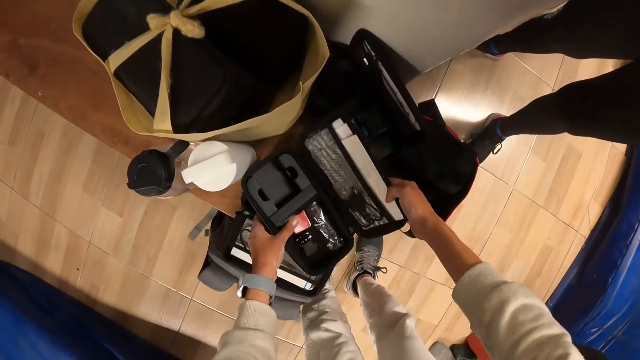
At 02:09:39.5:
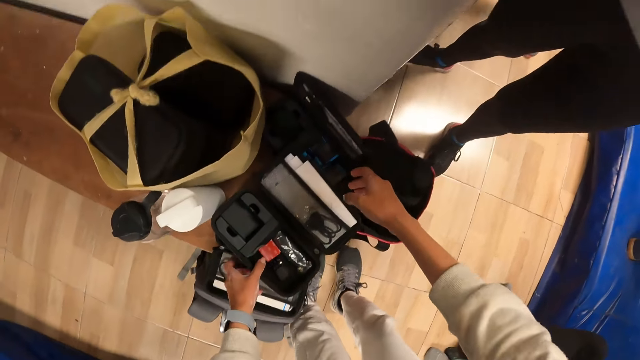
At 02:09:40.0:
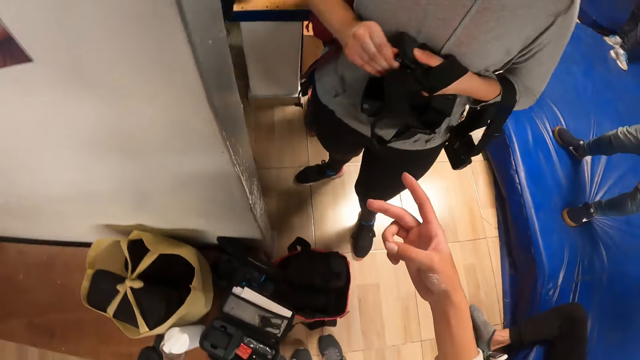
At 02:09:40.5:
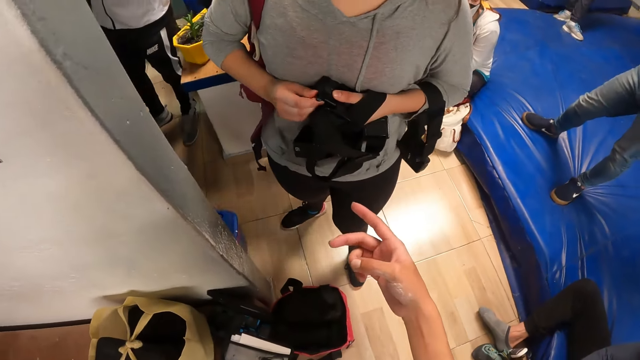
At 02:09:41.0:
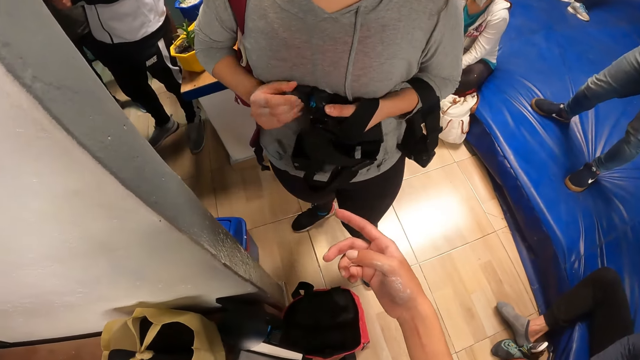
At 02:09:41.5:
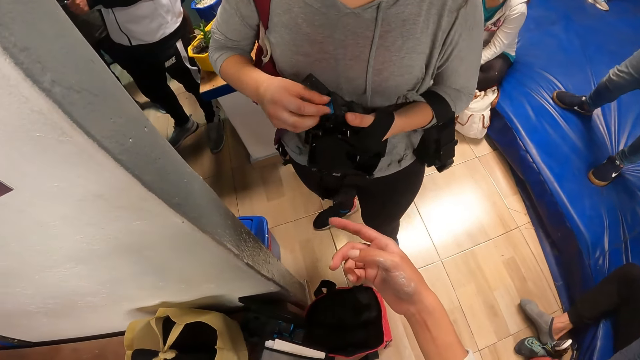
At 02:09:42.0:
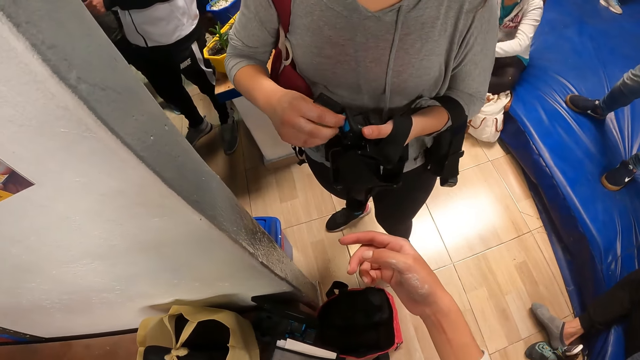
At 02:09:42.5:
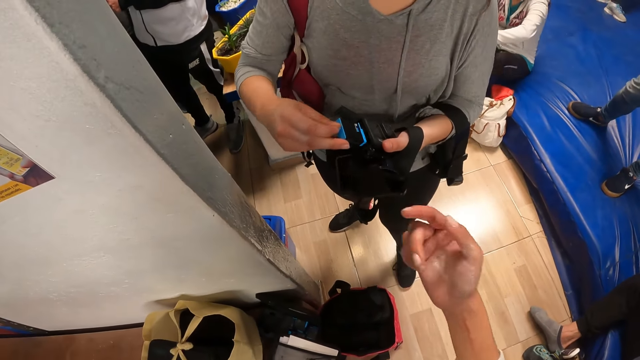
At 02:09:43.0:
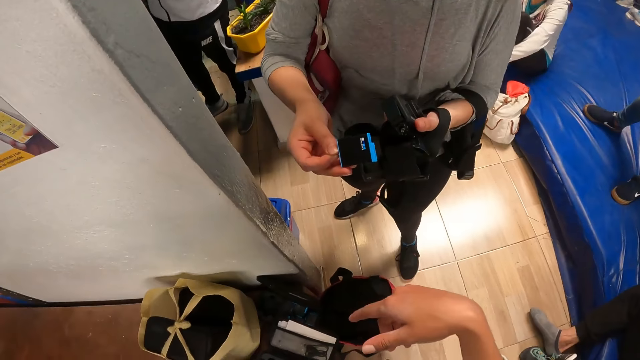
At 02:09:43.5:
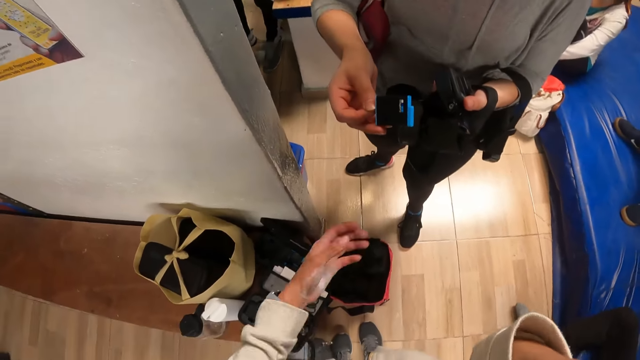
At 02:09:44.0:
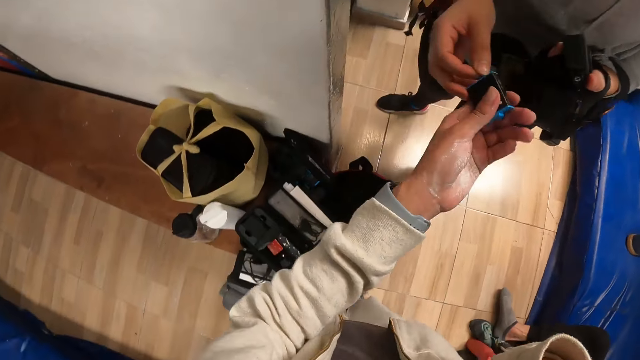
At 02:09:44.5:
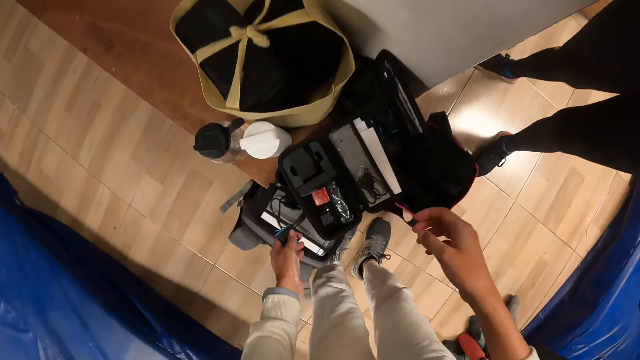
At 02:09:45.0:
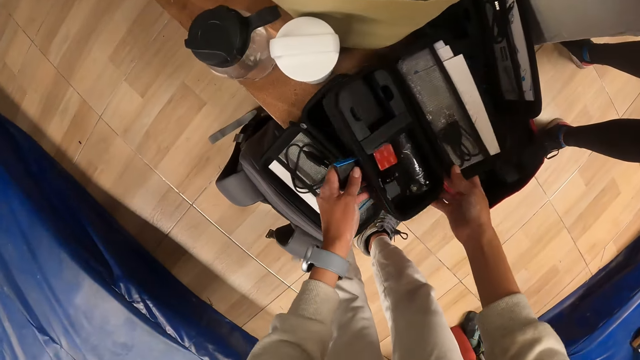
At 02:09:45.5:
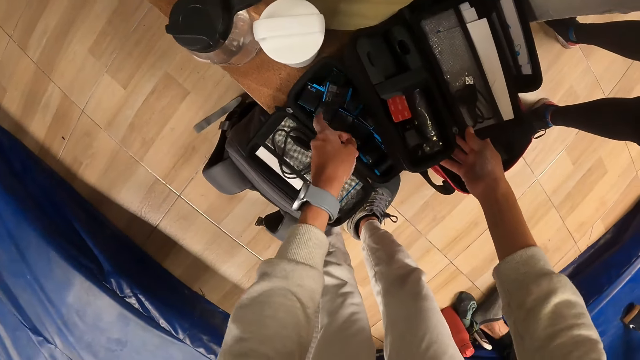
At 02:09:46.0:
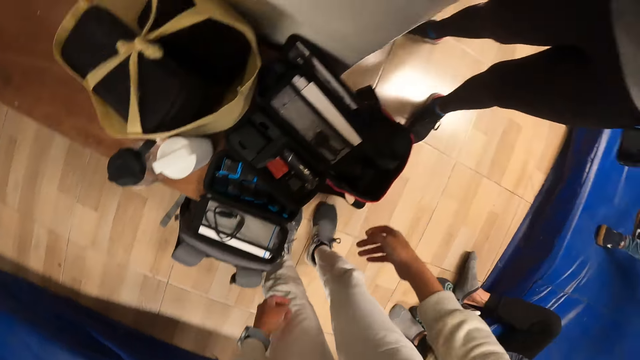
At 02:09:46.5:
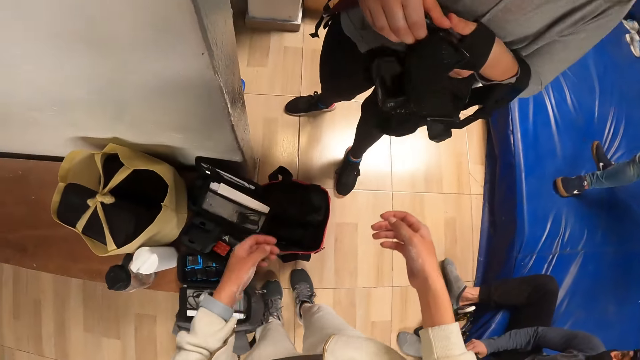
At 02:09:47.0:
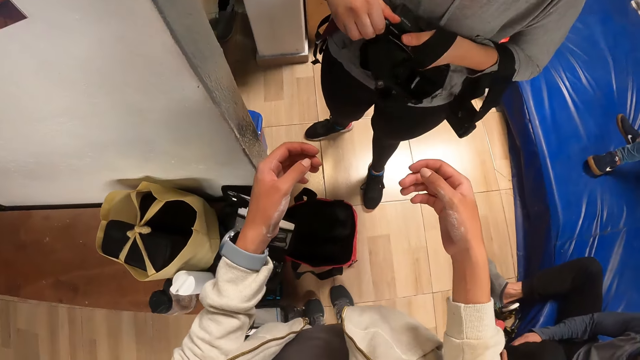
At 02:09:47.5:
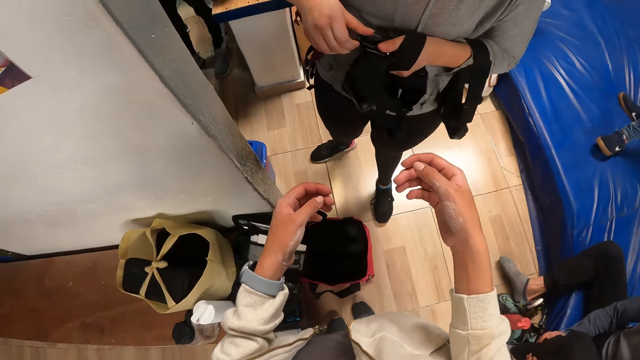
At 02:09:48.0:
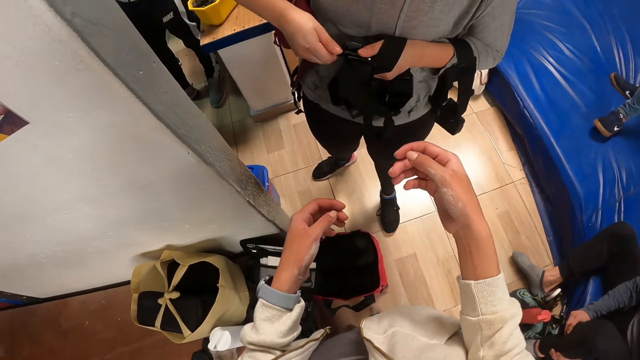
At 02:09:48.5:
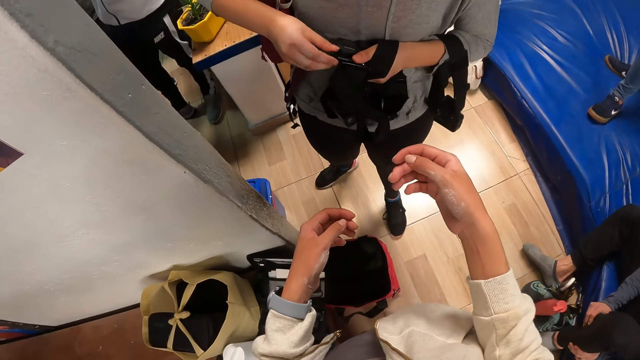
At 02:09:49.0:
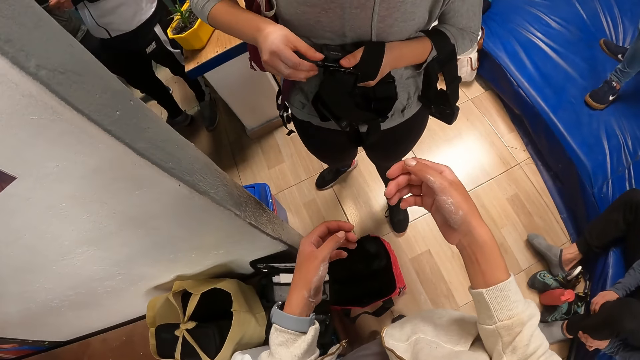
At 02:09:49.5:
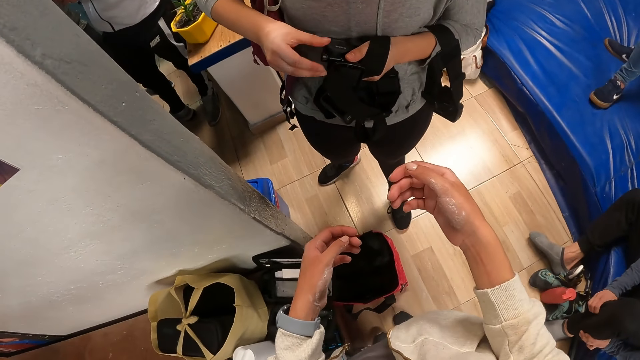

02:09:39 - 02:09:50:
The camera wearer drops the tech case on tech cases on the bench with both hands. He dialogues with a woman. The woman removes a battery from the head camera in her right hand with her left hand. The camera wearer collects the battery from the woman's right hand with his left hand. The woman hands the camera battery to the camera wearer. The camera wearer shifts the tech case on the bench with both hands. He drops the battery in his left hand into the tech case on the bench. The woman unfixes the head camera in her hands. The woman opens the camera.

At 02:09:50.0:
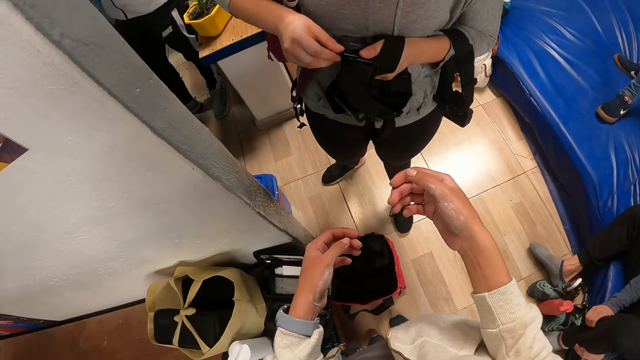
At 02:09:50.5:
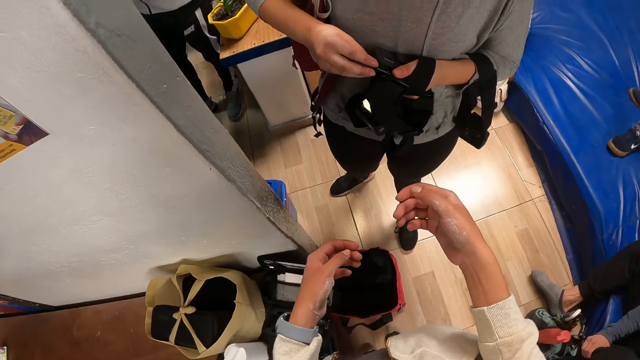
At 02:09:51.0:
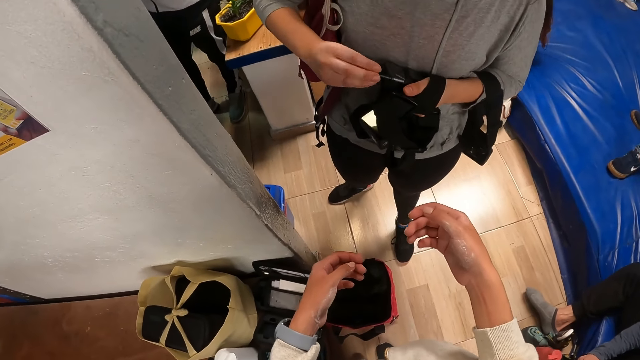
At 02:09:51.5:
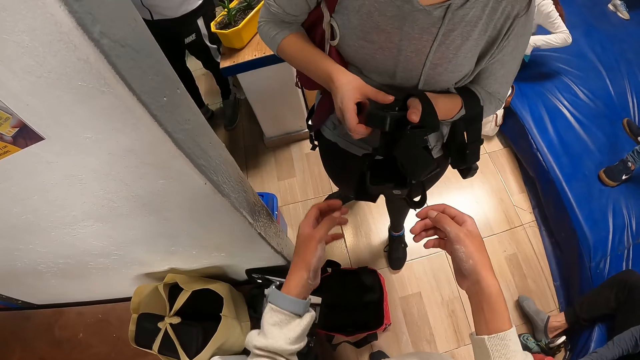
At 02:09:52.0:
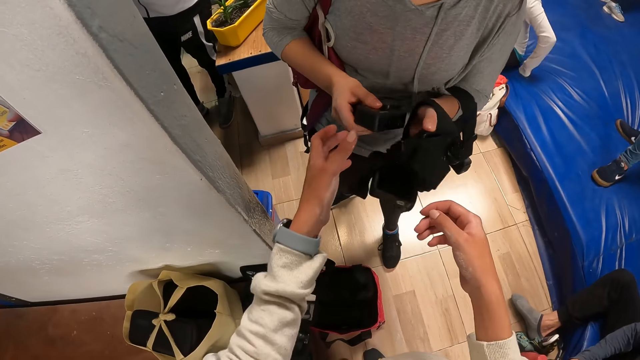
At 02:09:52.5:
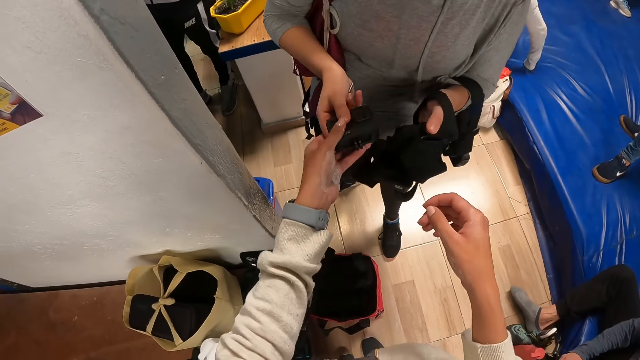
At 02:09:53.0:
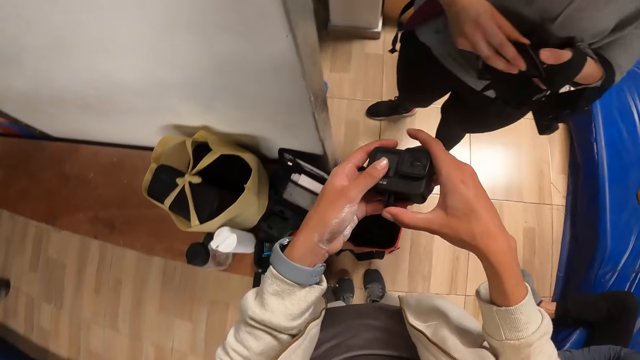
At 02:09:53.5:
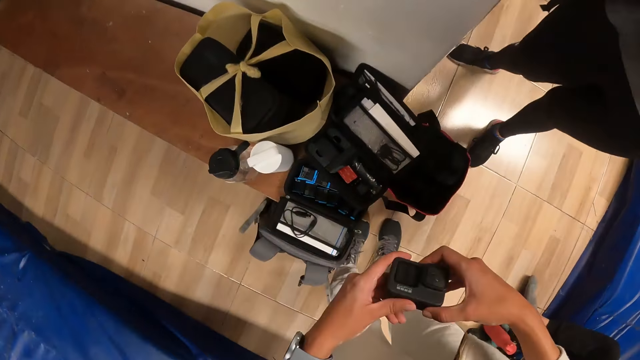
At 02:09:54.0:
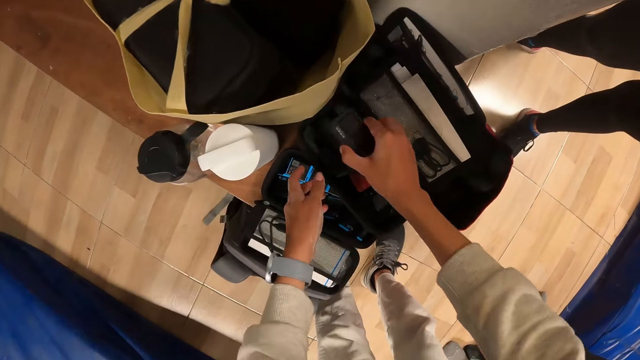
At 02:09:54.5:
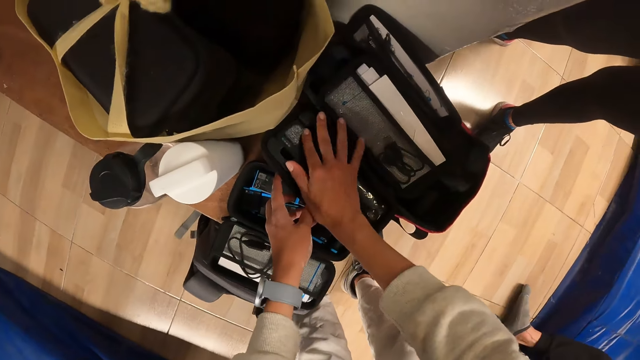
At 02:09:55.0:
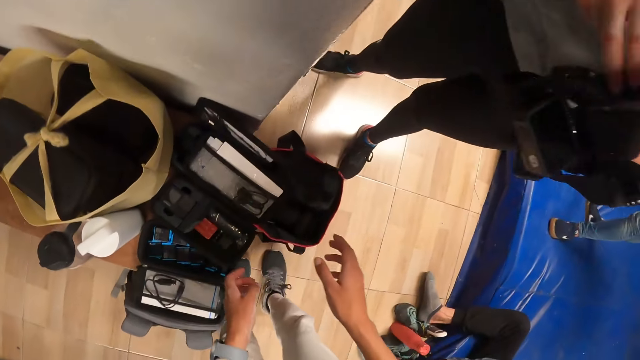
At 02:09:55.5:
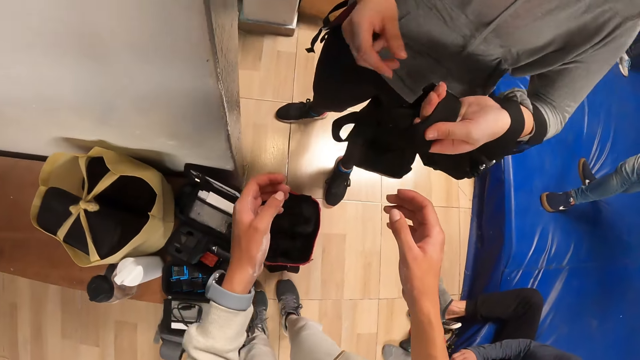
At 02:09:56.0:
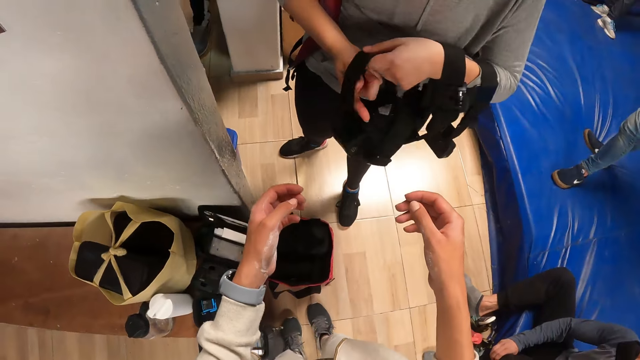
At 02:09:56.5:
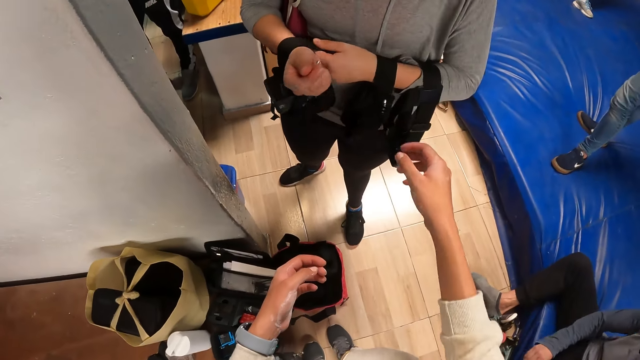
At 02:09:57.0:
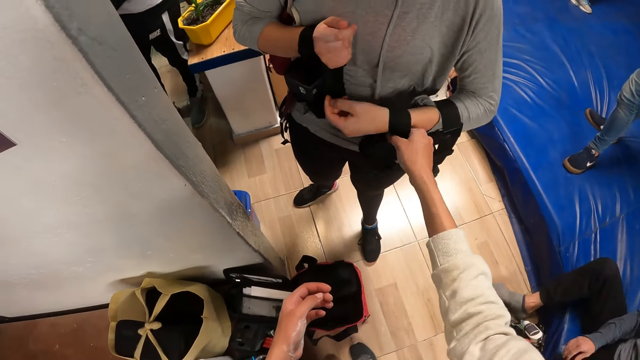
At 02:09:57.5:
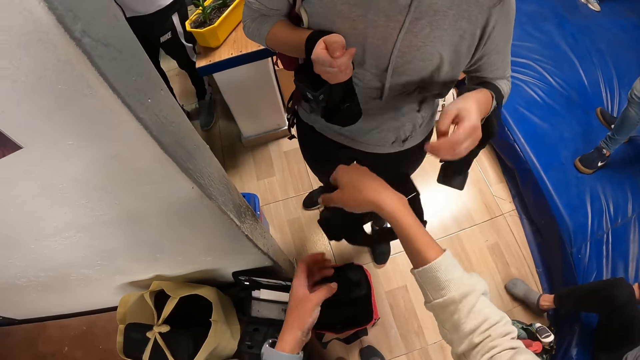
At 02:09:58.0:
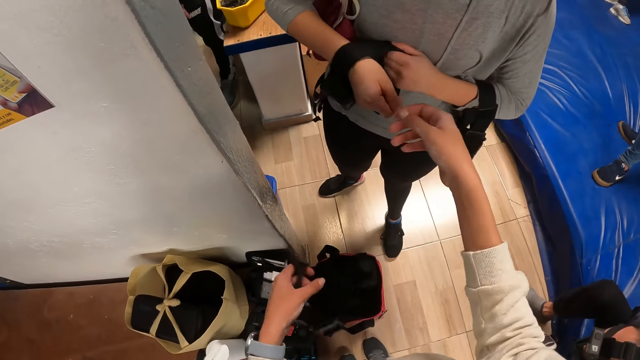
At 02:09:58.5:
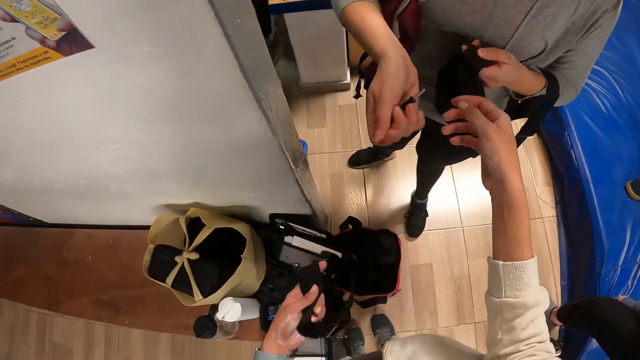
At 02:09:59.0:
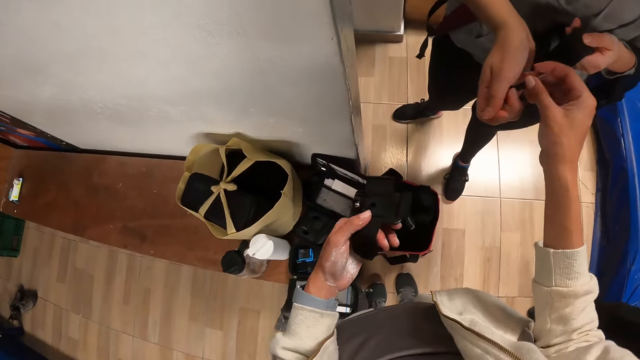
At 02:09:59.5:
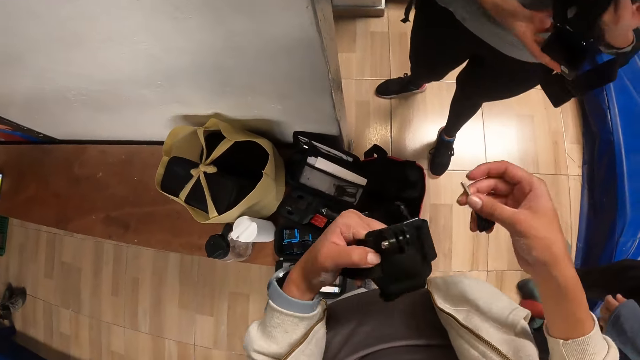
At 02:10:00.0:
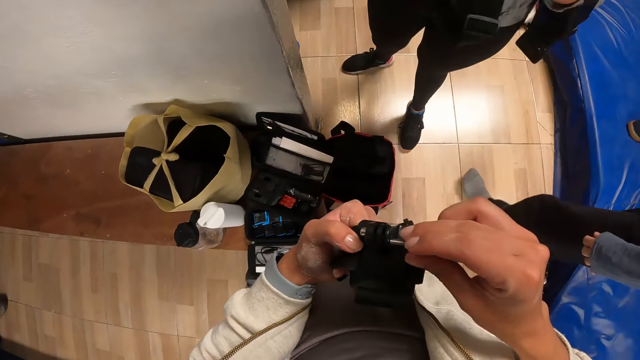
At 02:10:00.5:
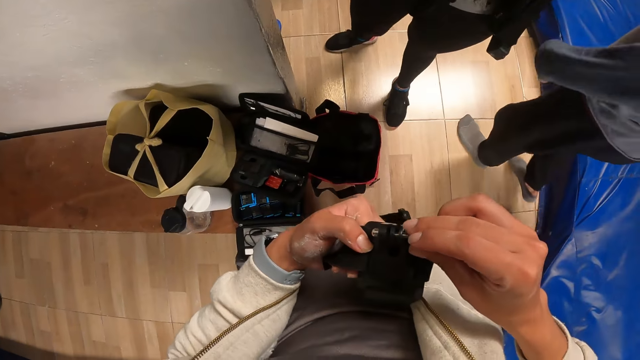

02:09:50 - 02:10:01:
The woman places her left hand on a crash pad. The camera wearer collects the camera from another woman's right hand with his left hand. The other woman hands the camera to the camera wearer. The camera wearer holds the camera with both hands. He drops the camera in the tech case with his right hand. The other woman passes a head camera from her left hand into her right hand. The camera wearer collects the head camera from the other woman's left hand with his right hand. He collects a metal rod from the other woman's right hand with his right hand. He fixes the metal rod into the head camera in his left hand with his right hand.
